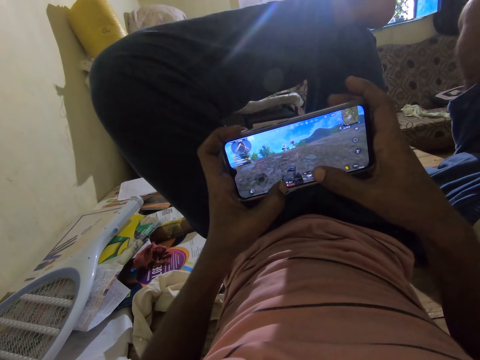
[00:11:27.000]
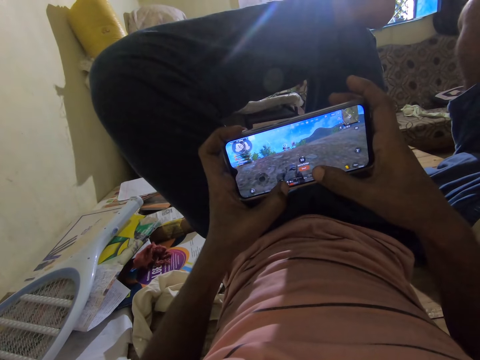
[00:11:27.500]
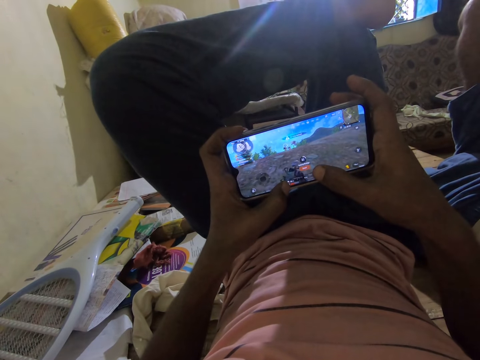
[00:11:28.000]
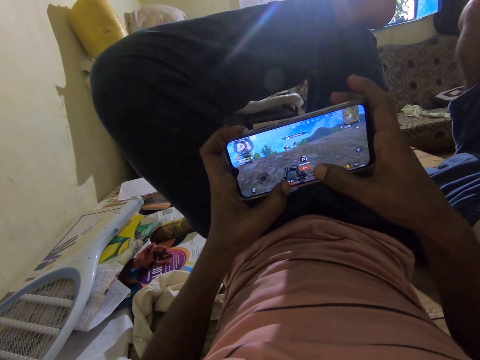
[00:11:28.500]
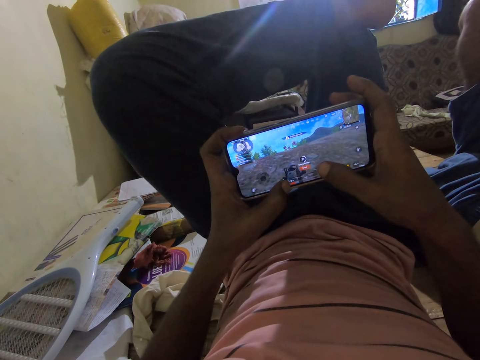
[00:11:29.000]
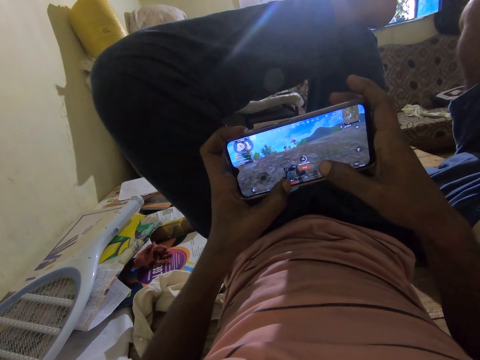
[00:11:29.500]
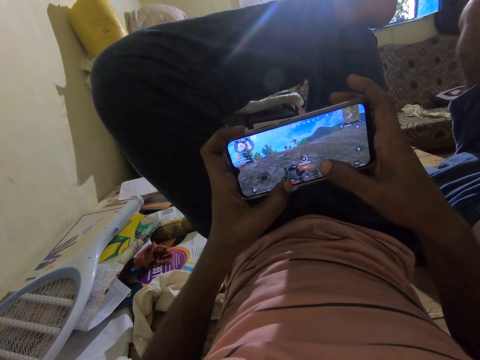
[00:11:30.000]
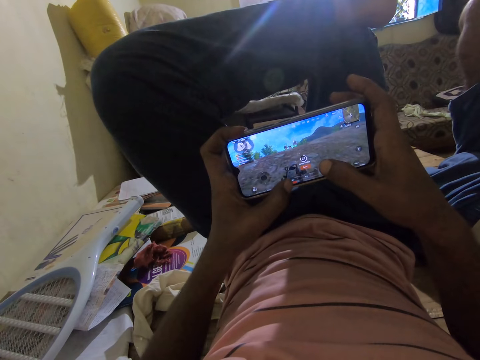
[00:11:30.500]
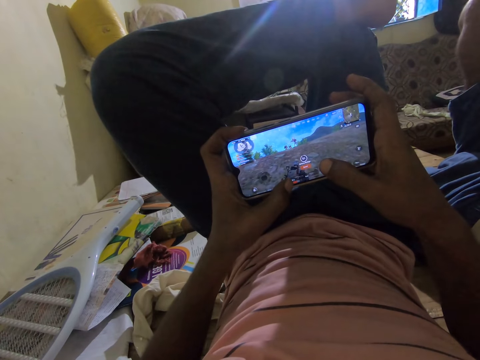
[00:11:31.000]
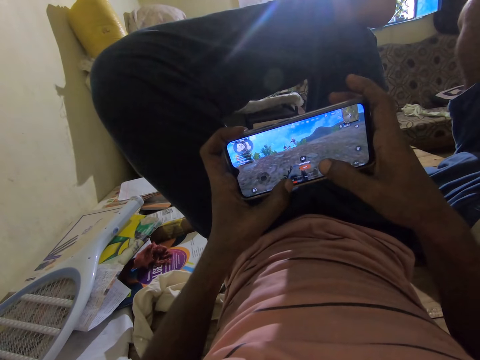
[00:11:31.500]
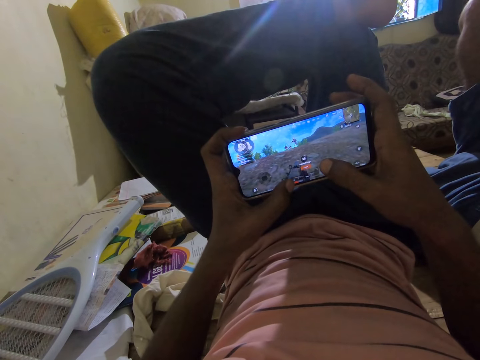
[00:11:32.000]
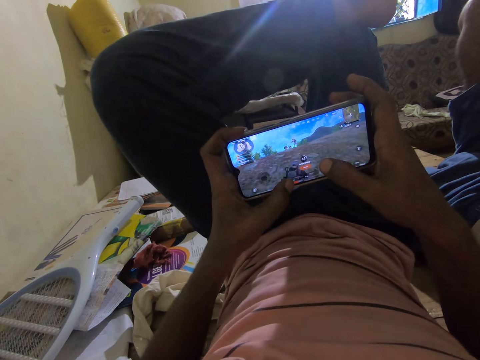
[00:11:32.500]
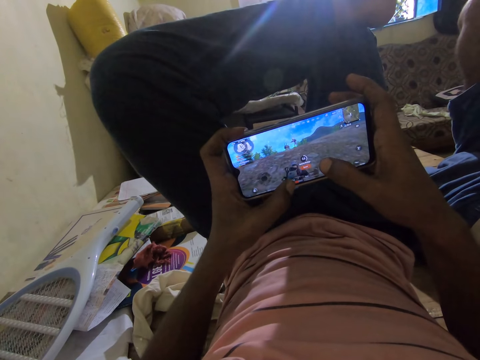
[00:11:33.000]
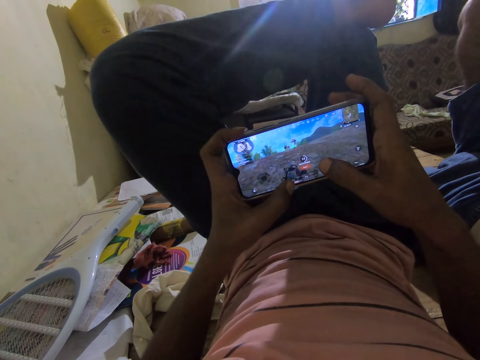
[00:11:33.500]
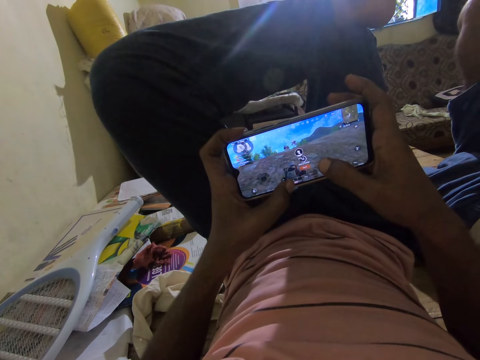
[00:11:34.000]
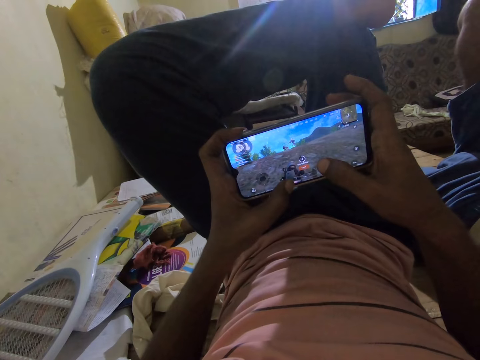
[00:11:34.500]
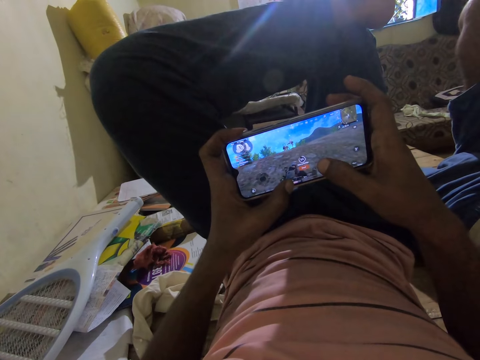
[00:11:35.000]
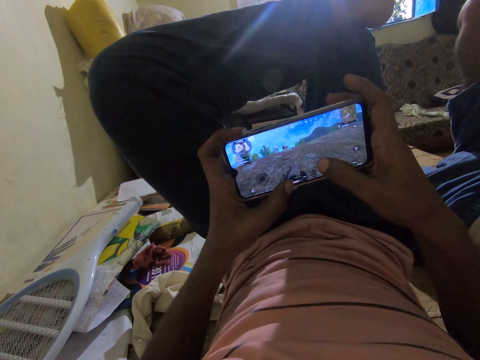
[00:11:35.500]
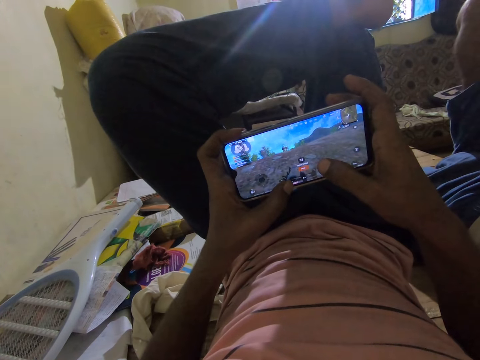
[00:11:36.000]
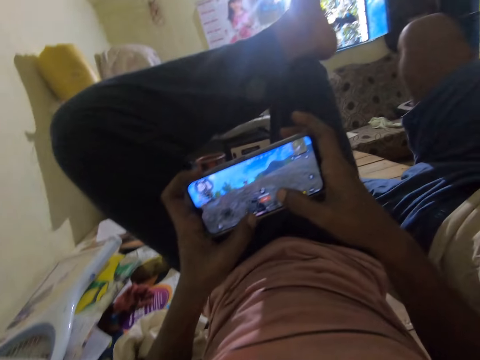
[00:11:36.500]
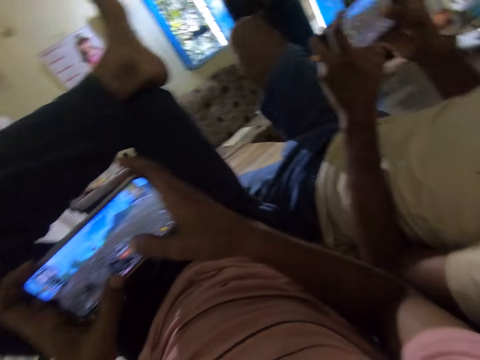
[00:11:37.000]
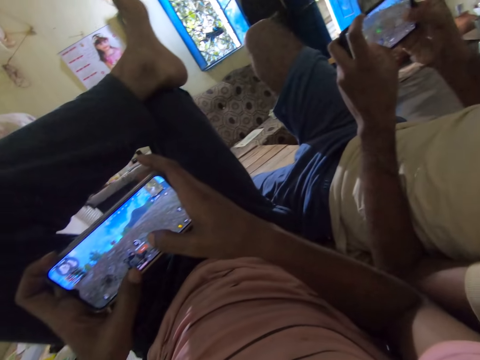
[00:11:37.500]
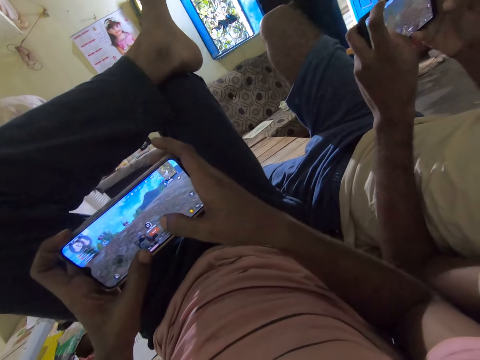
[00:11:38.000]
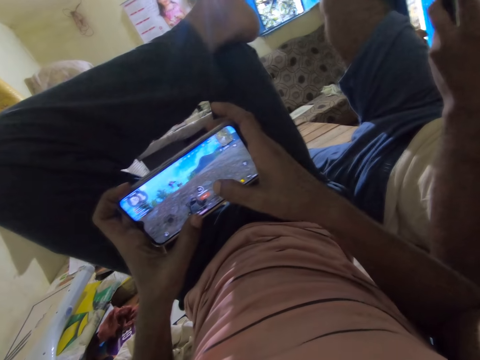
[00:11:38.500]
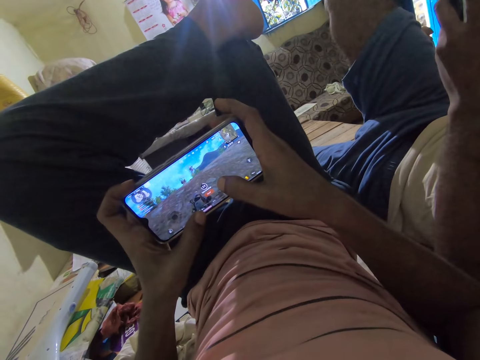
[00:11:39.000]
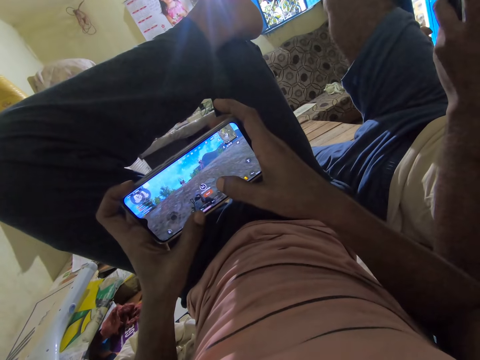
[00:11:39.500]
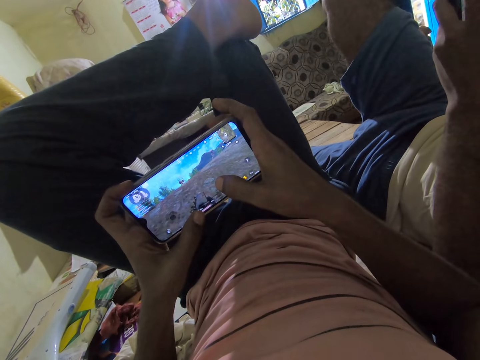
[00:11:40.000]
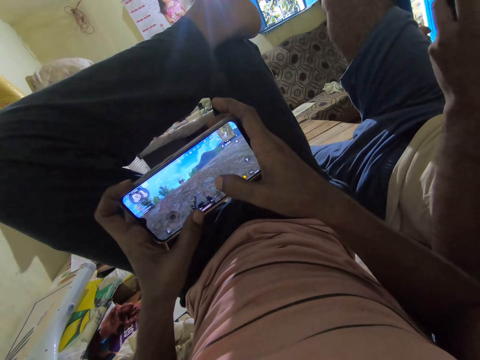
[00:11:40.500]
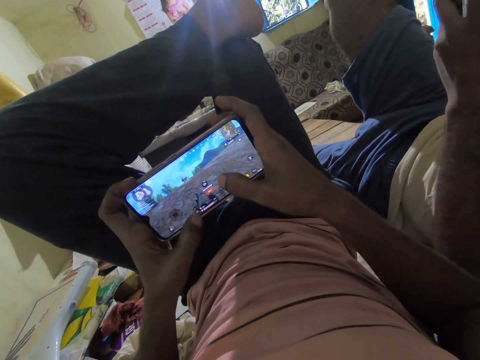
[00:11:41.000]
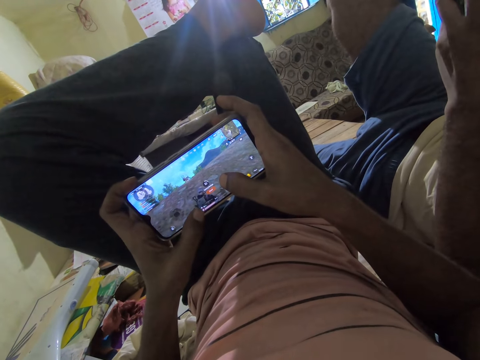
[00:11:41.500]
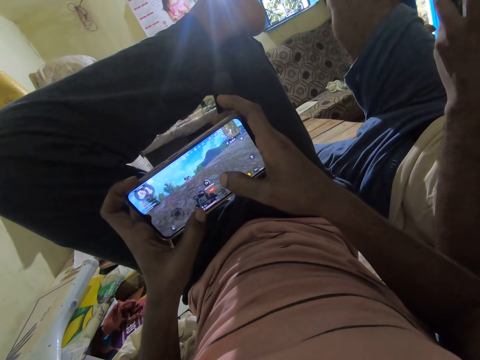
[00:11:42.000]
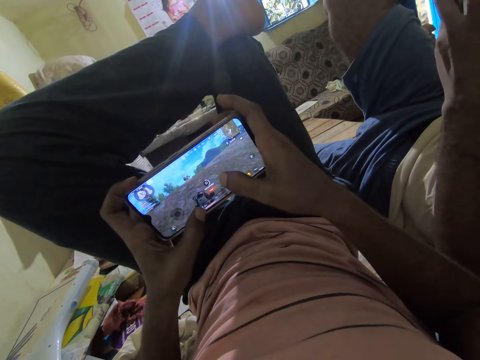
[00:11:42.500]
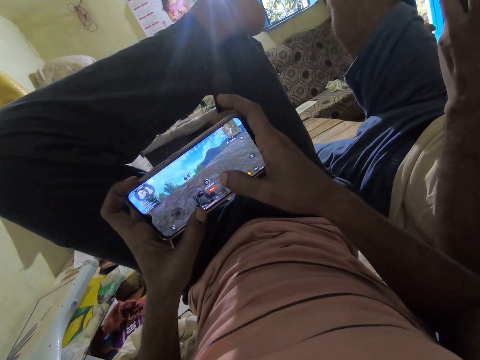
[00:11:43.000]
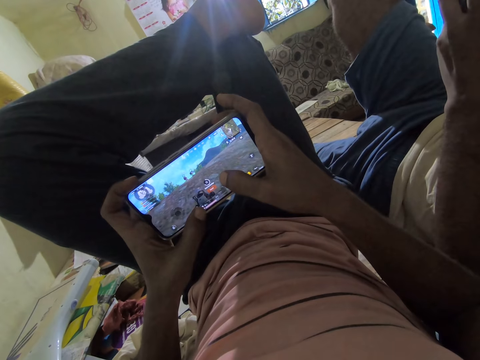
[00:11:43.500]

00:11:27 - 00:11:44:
A man talks to the camera wearer. The camera wearer plays video games in their phone. They talk to the man. The man plays video games in his phone. The camera wearer plays a game on their phone. The man talks to the camera wearer. The camera wearer interacts with the man. They play a game on their phone.

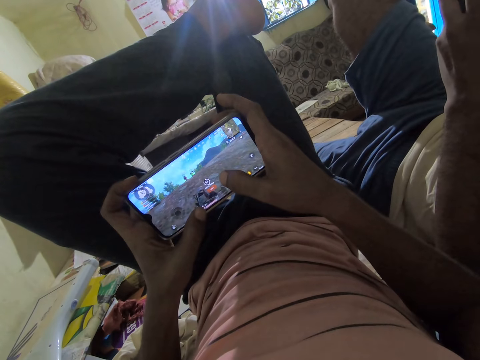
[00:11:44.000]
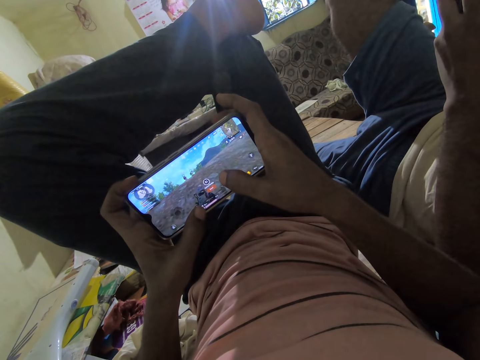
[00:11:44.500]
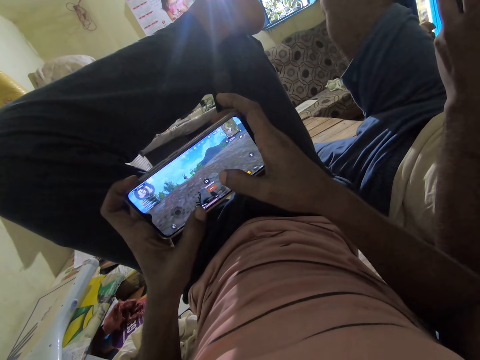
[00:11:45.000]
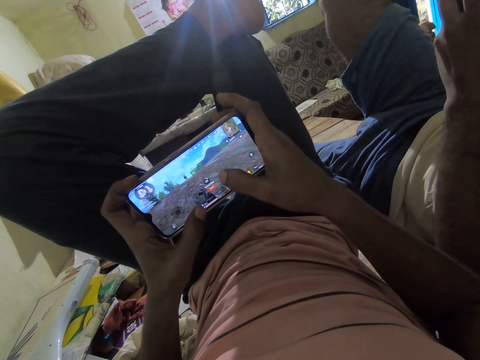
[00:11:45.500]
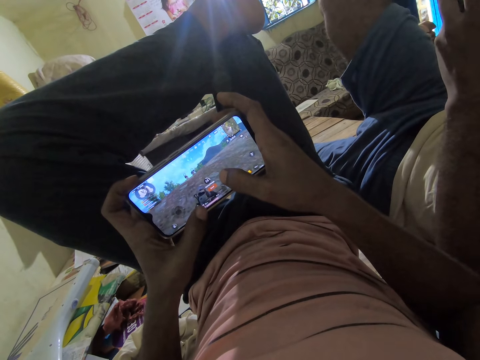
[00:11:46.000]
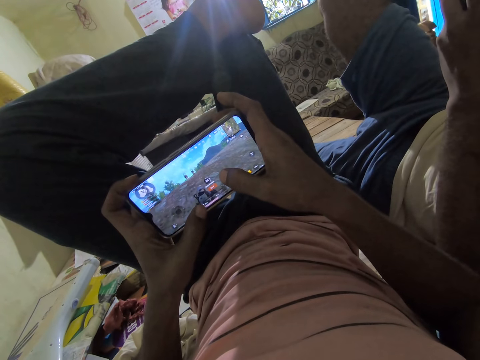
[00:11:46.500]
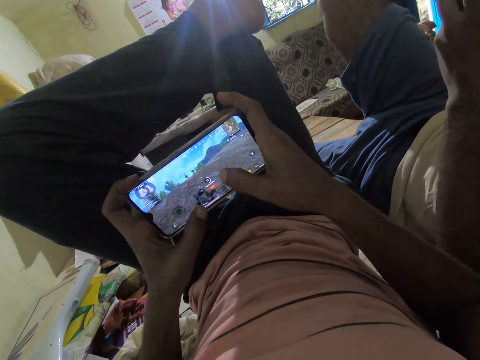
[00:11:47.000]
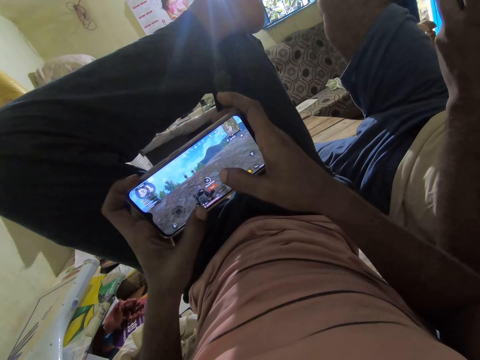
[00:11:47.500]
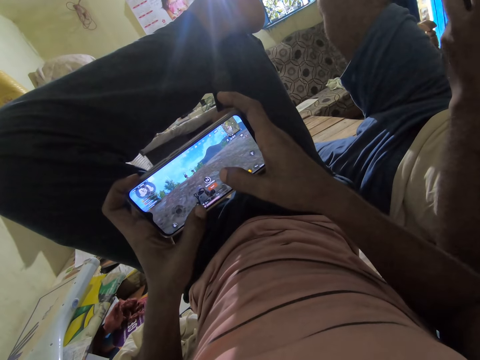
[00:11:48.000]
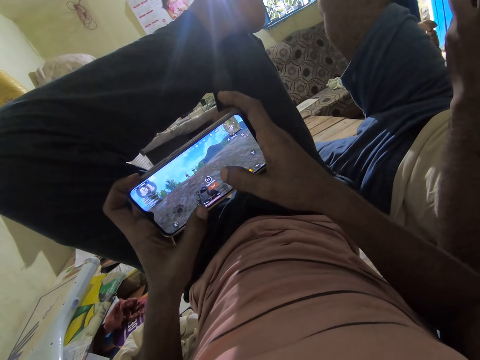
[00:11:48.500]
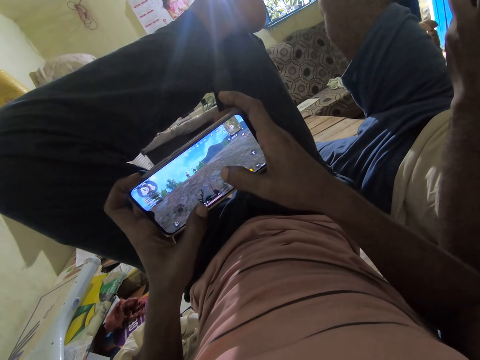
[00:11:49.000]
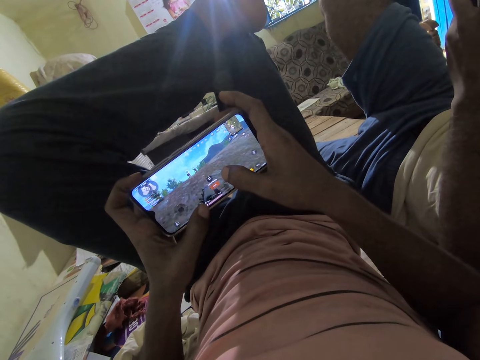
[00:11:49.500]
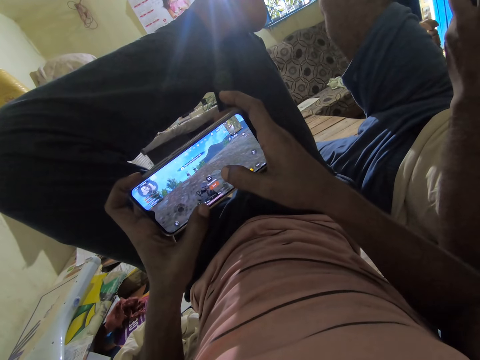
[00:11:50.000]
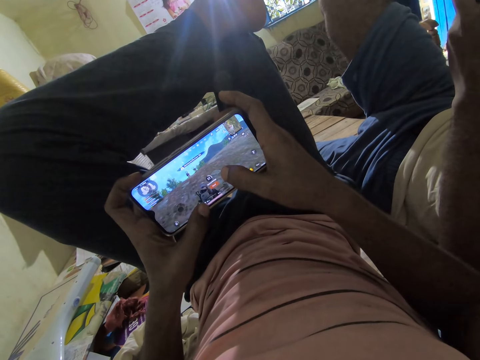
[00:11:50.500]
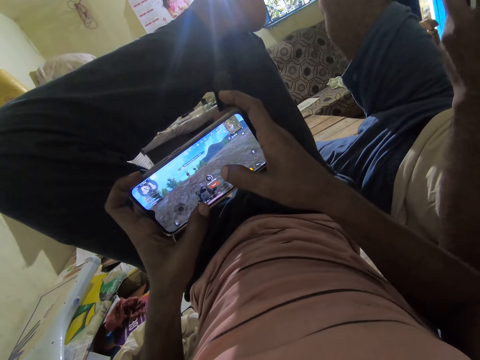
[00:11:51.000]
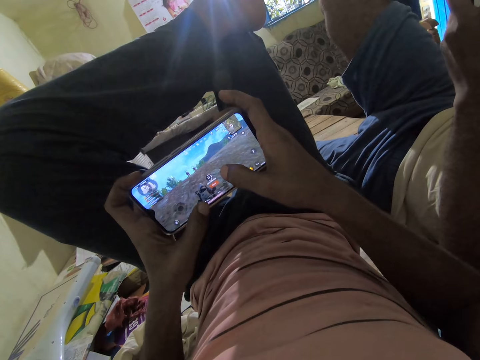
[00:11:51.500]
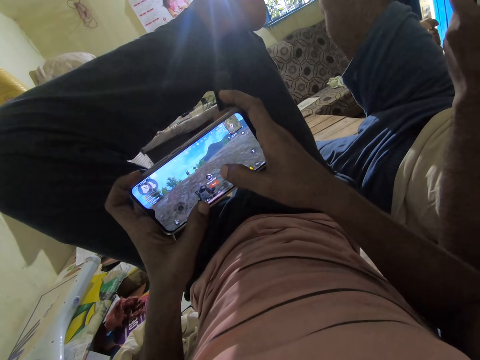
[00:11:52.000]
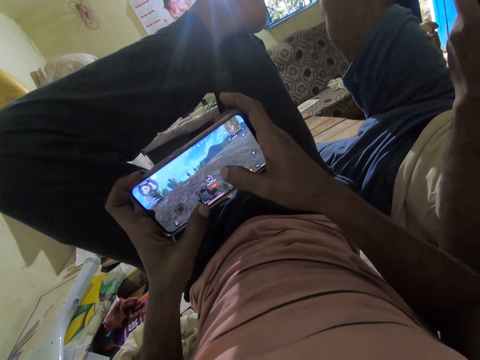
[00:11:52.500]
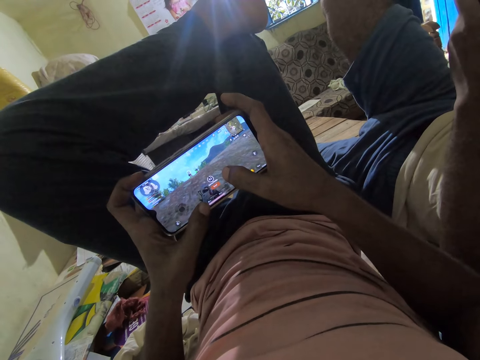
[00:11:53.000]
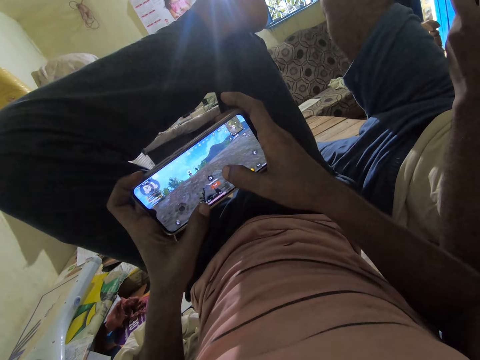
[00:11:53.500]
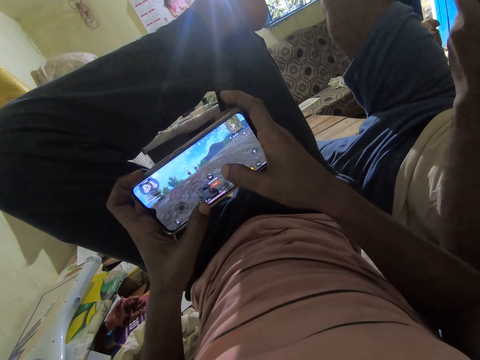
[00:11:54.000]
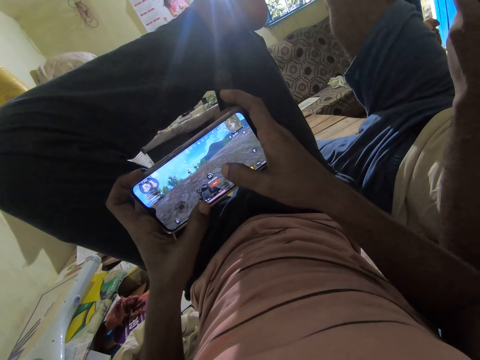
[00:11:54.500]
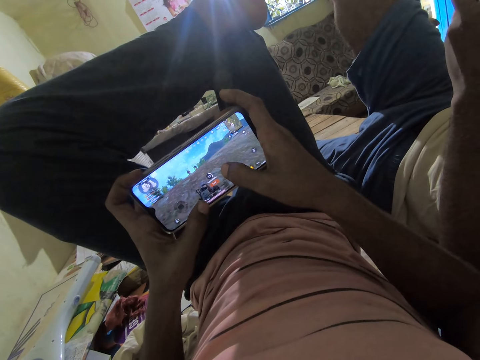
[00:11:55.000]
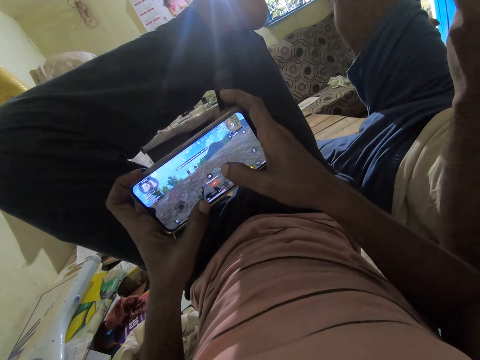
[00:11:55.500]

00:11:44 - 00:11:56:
The camera wearer plays video games in their phone. They talk to a man. They play a game on their phone.
